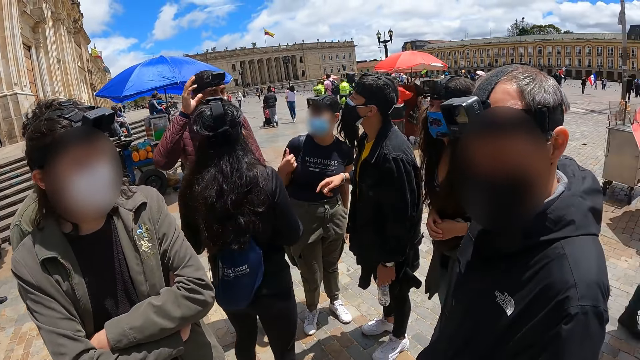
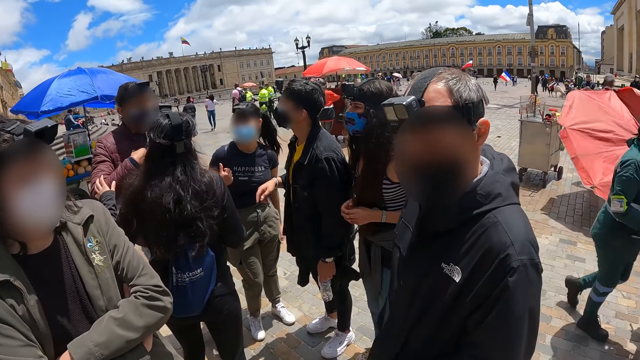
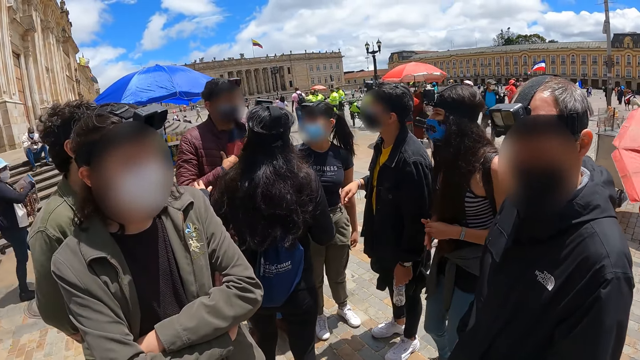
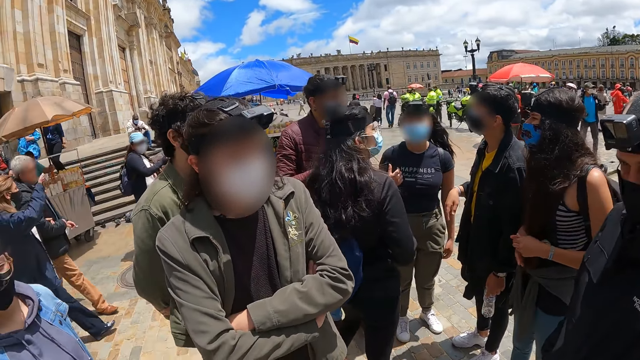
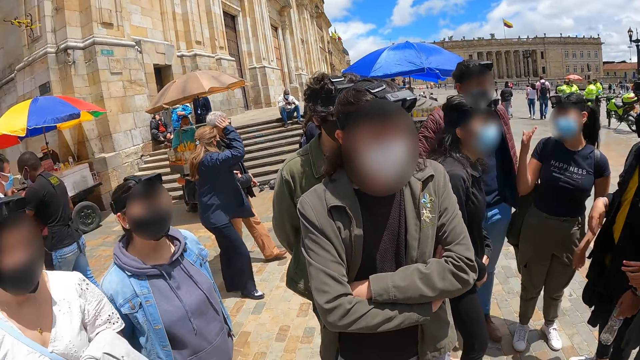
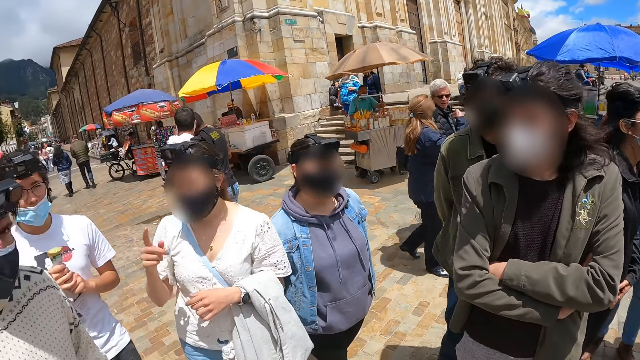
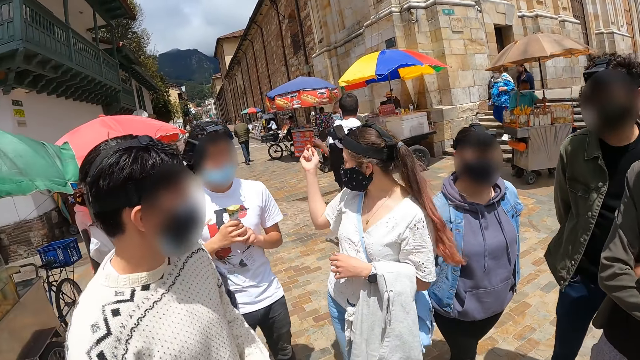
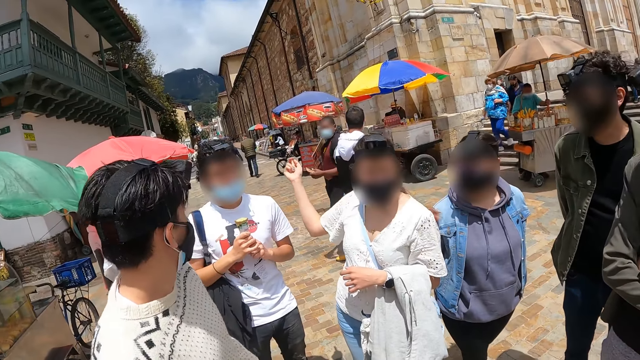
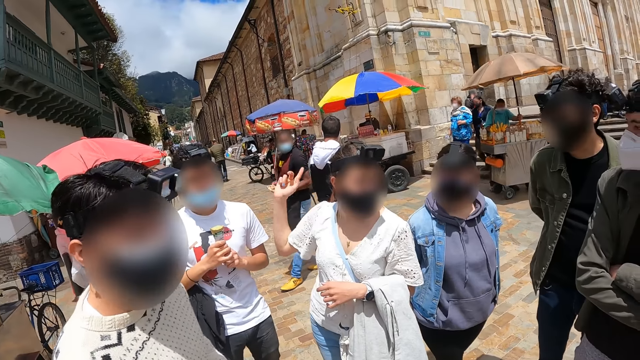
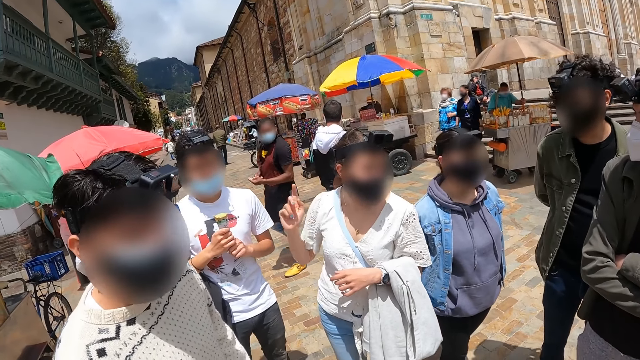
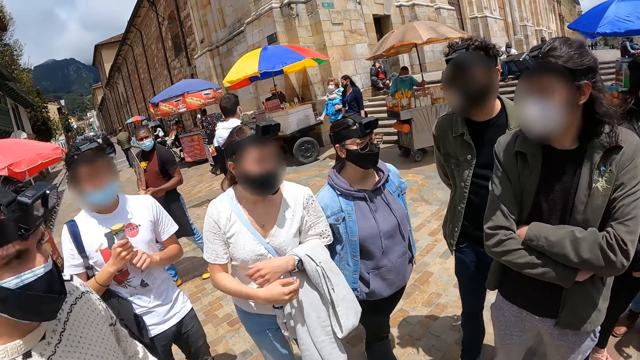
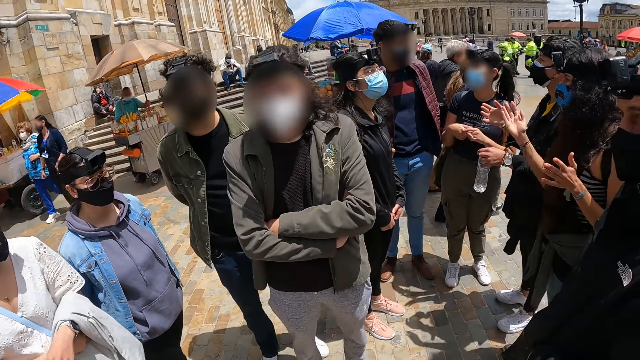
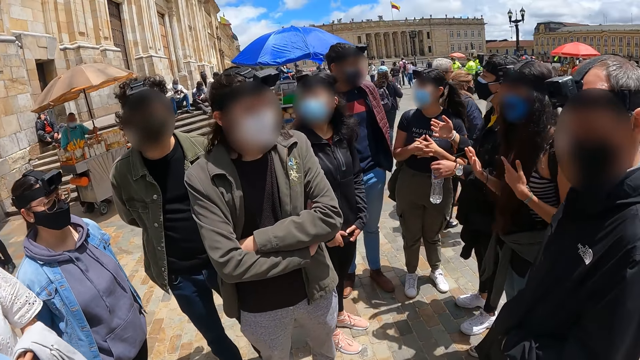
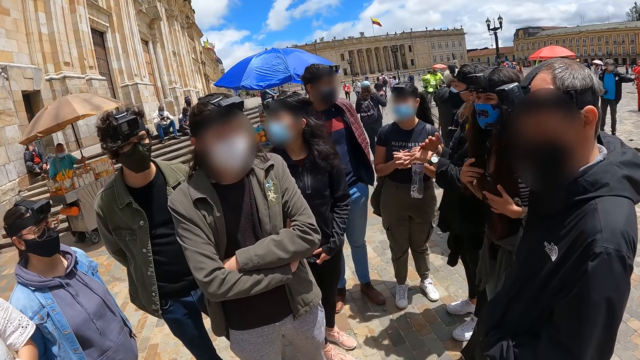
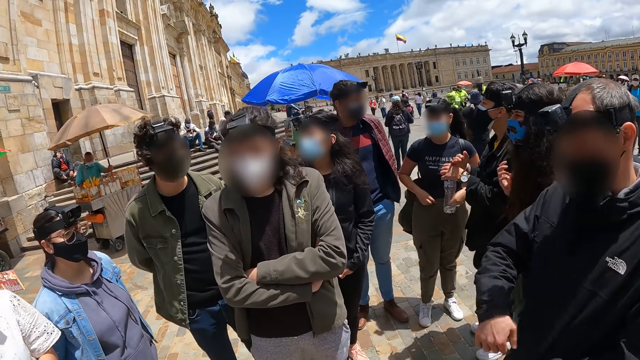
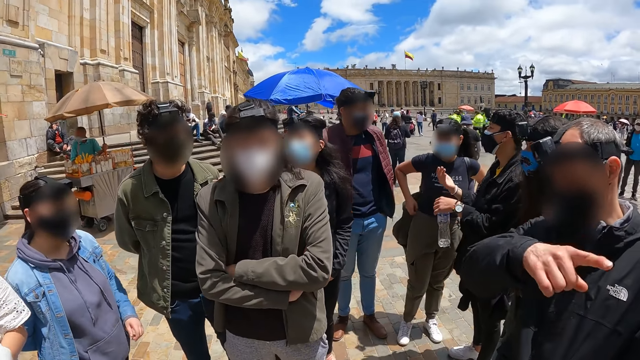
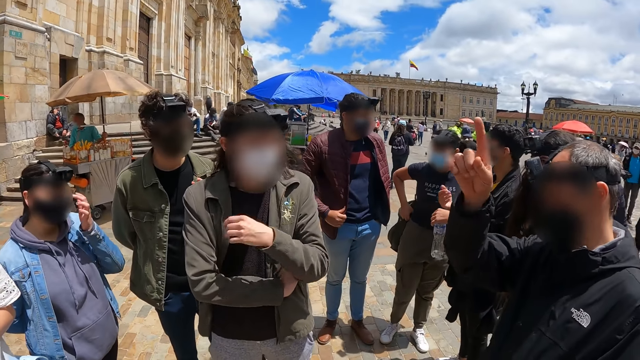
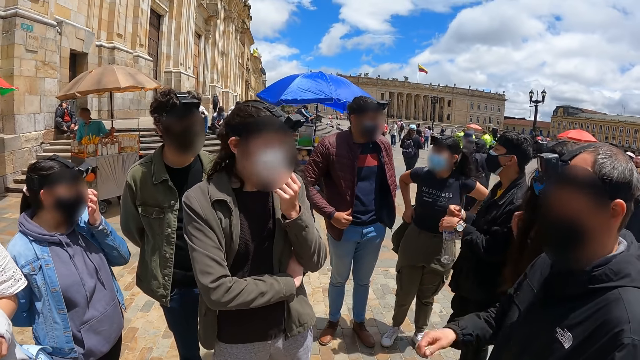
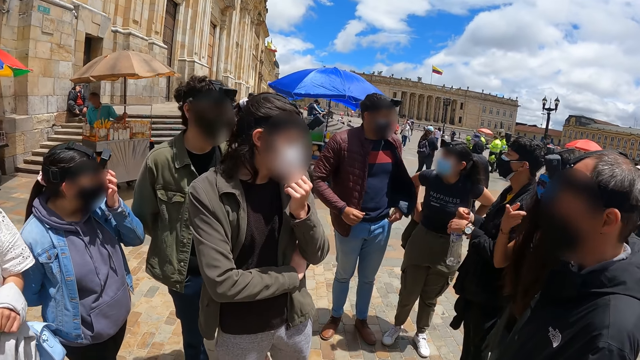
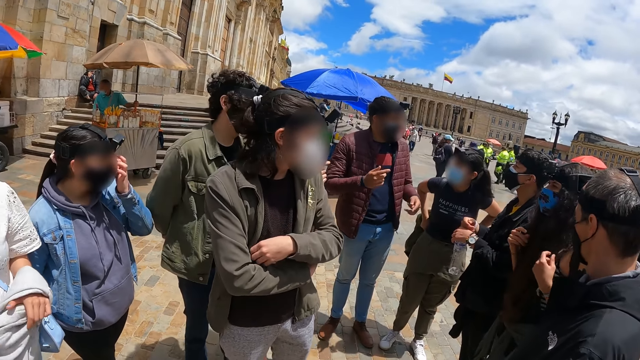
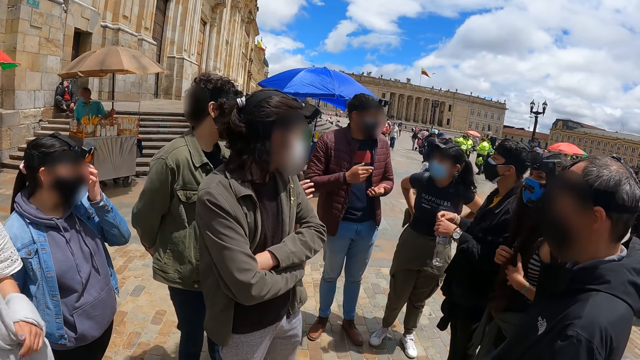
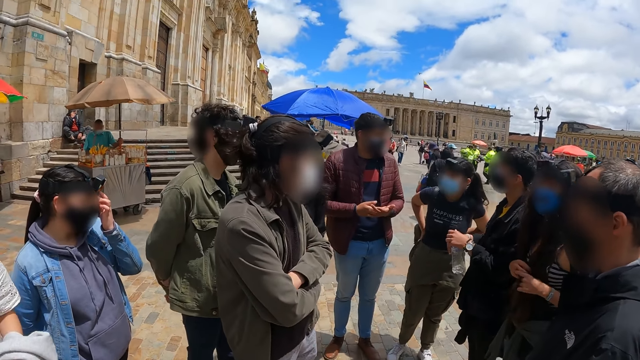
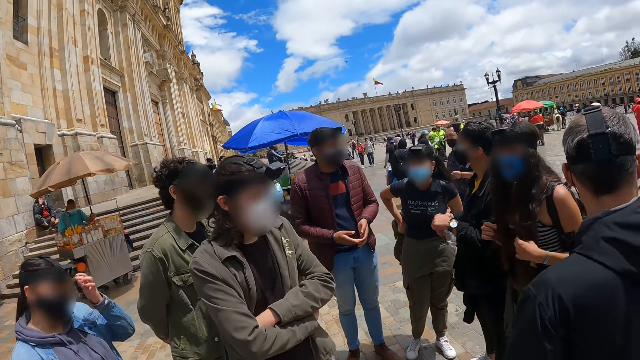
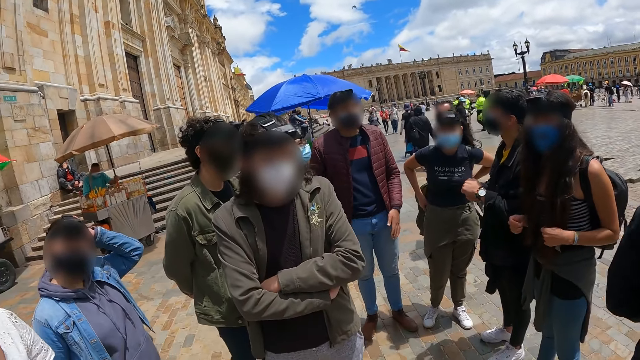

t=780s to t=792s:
A person holds the ice cream.

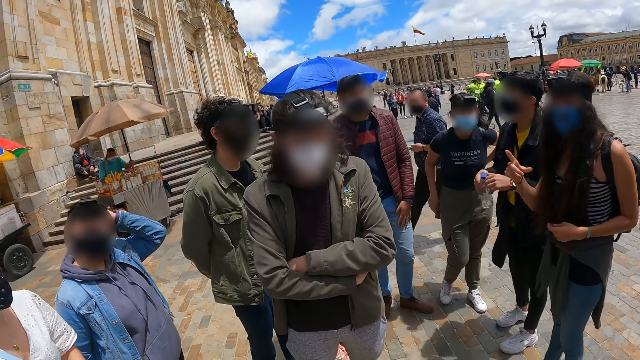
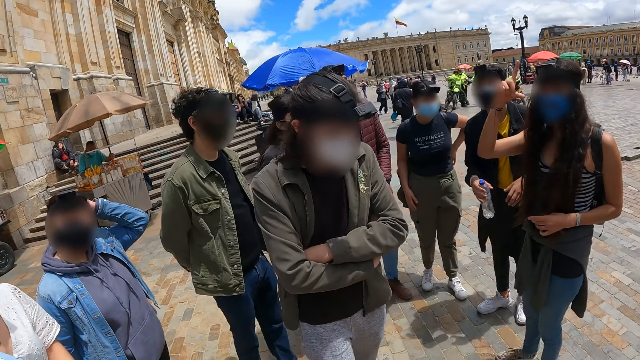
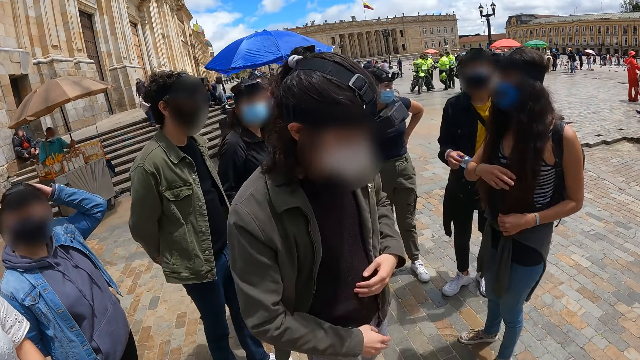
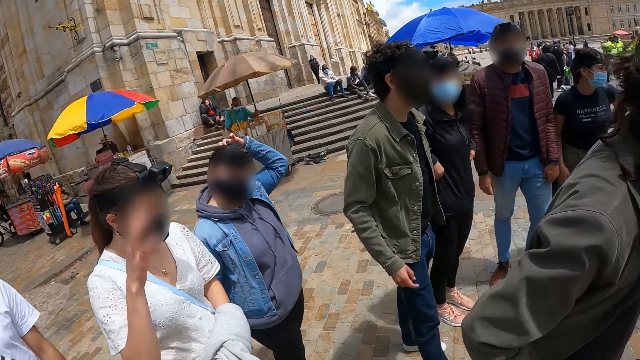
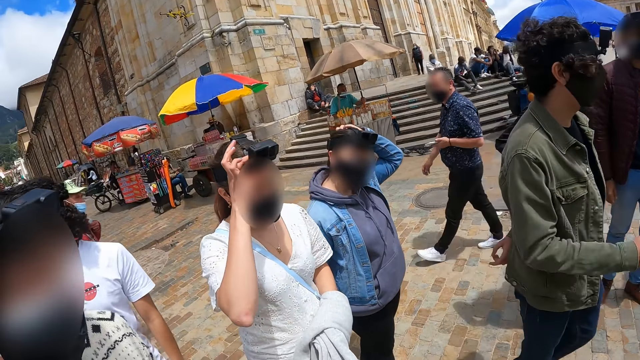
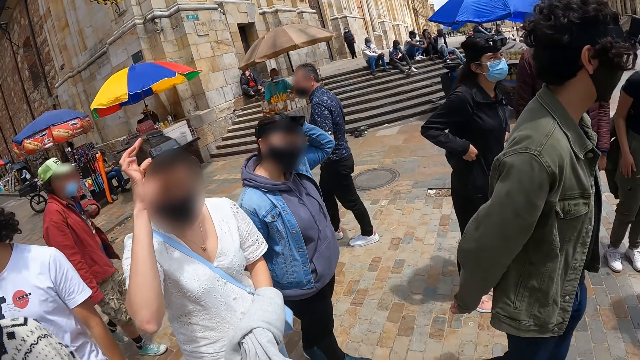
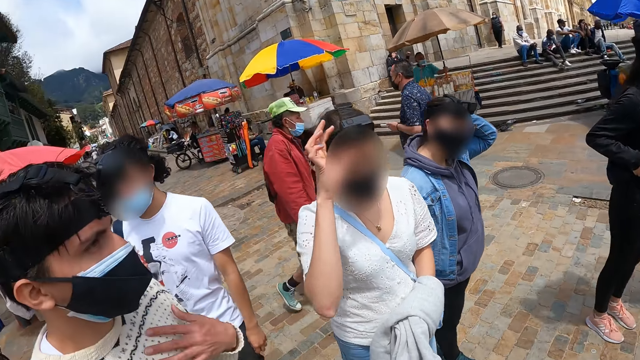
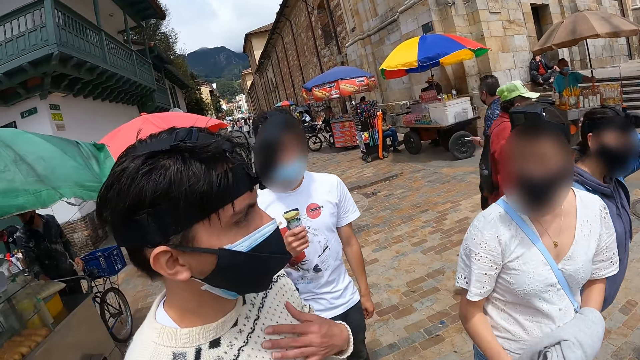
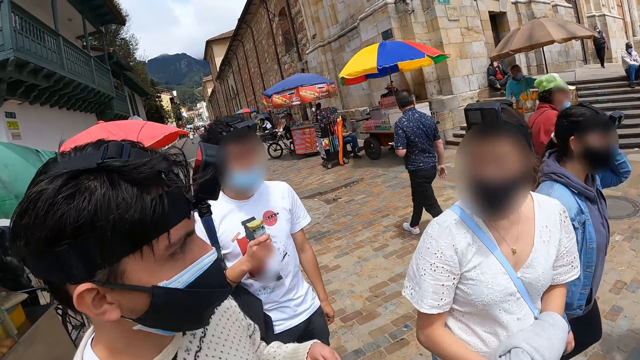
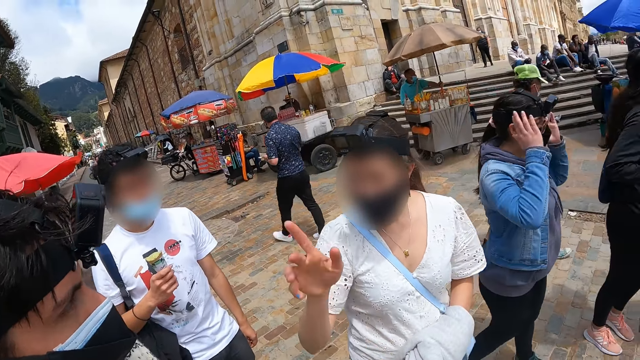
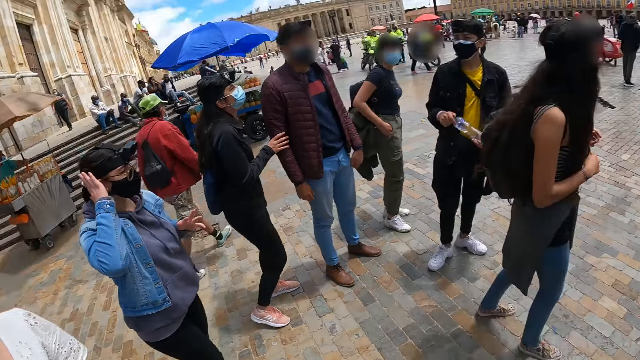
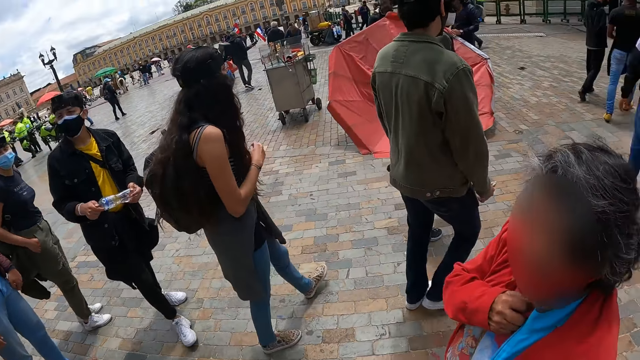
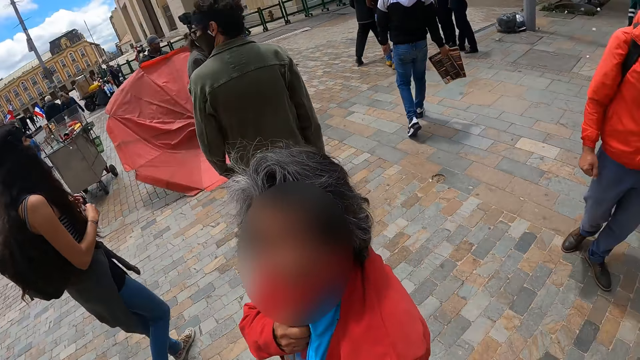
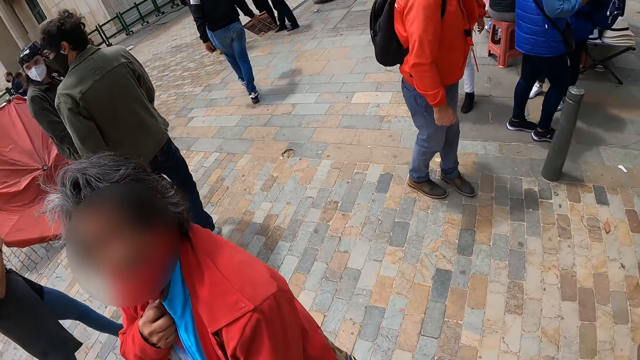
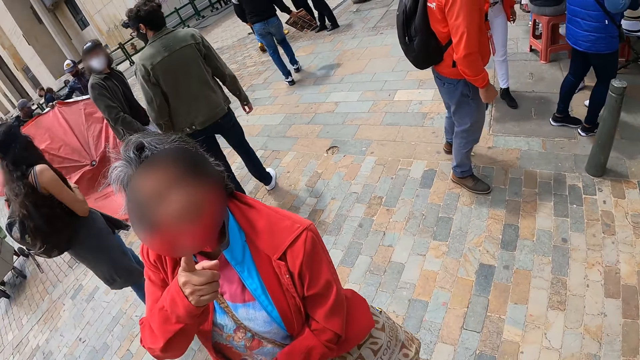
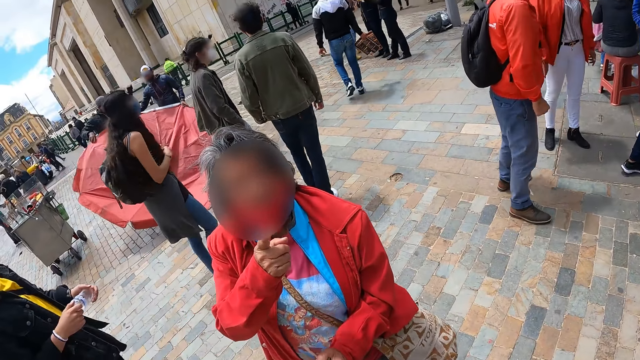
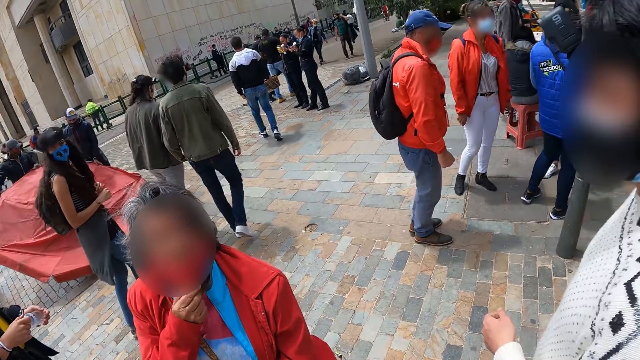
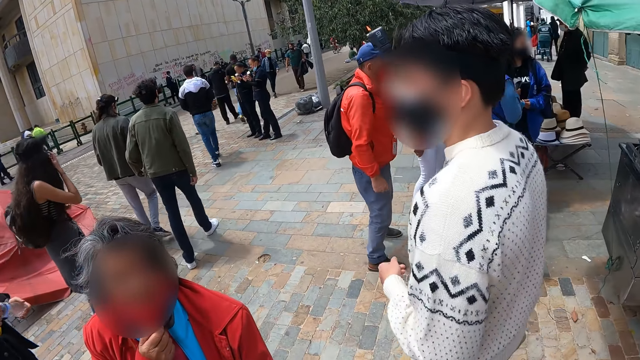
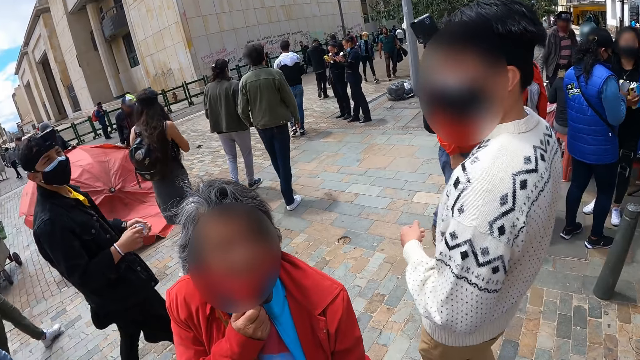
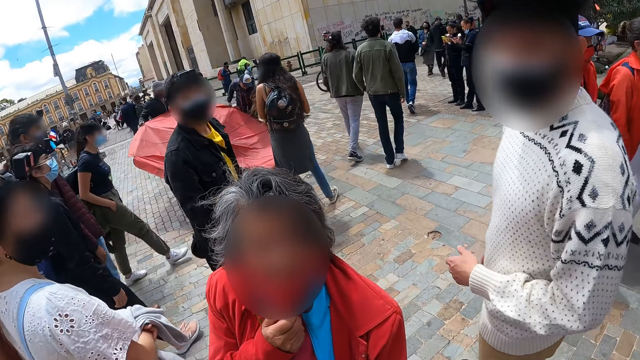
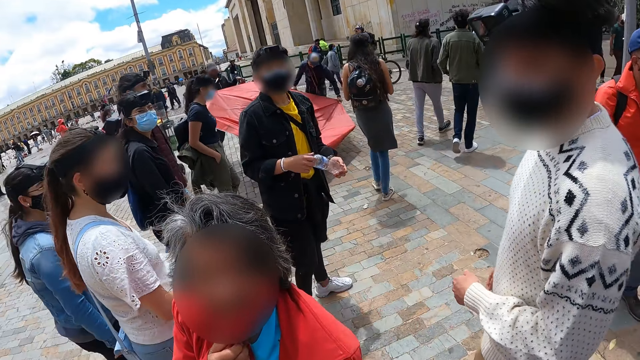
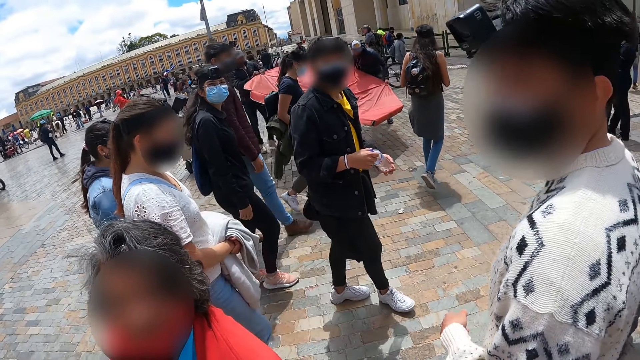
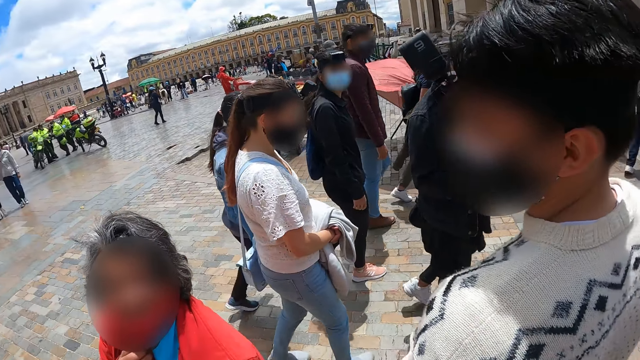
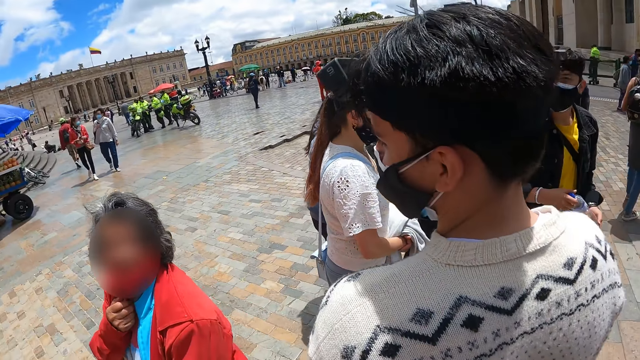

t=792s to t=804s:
The camera wearer walks around the place.
